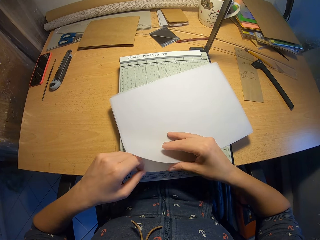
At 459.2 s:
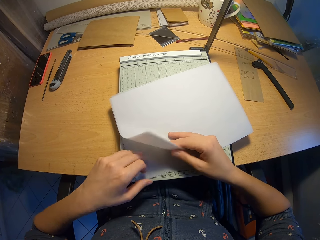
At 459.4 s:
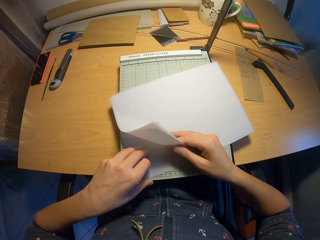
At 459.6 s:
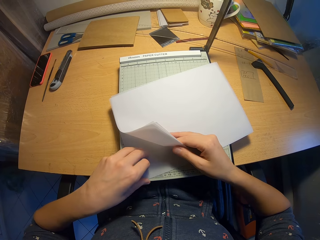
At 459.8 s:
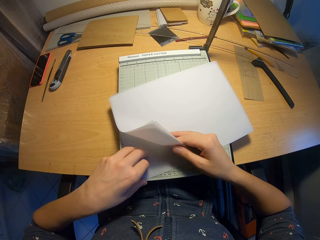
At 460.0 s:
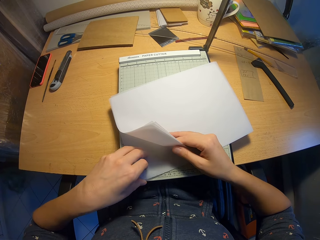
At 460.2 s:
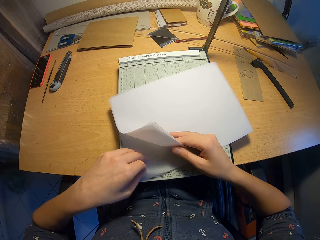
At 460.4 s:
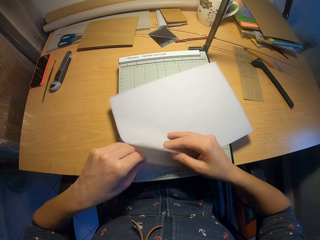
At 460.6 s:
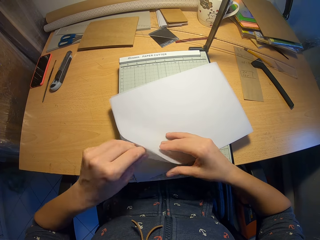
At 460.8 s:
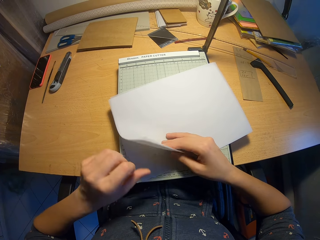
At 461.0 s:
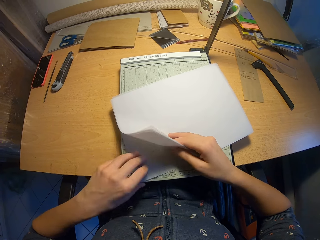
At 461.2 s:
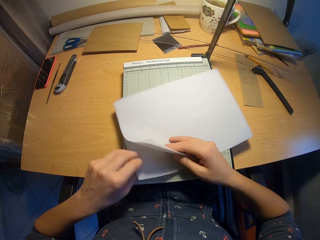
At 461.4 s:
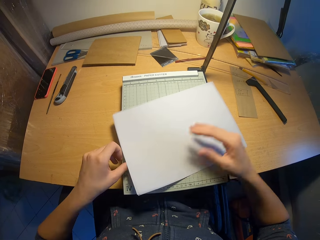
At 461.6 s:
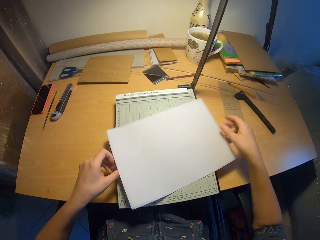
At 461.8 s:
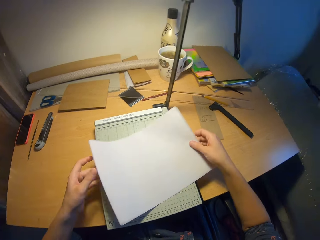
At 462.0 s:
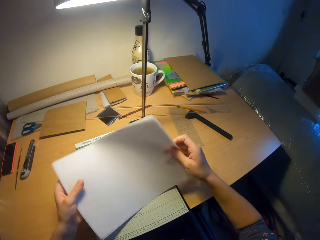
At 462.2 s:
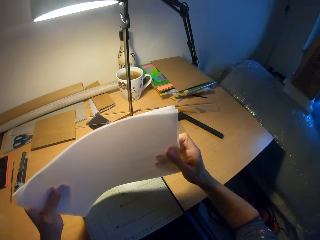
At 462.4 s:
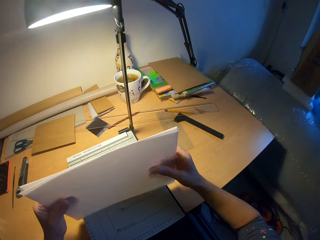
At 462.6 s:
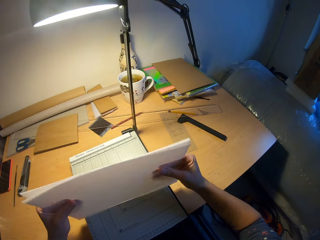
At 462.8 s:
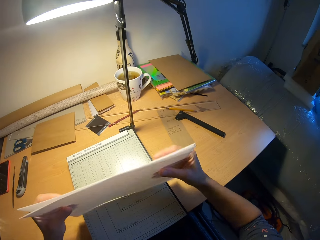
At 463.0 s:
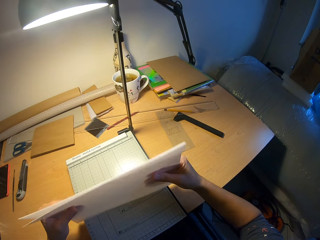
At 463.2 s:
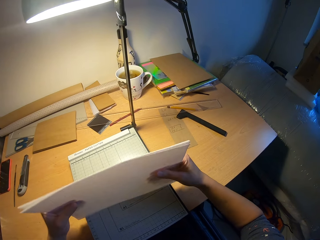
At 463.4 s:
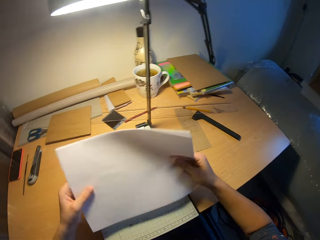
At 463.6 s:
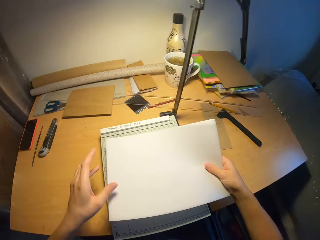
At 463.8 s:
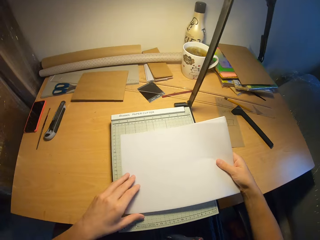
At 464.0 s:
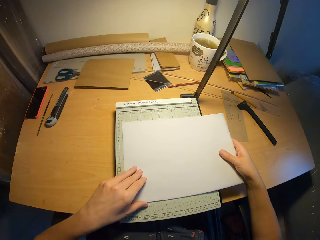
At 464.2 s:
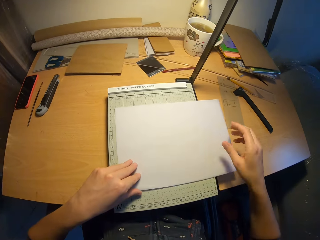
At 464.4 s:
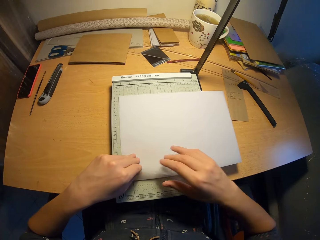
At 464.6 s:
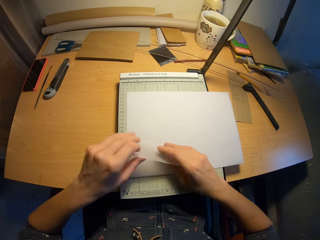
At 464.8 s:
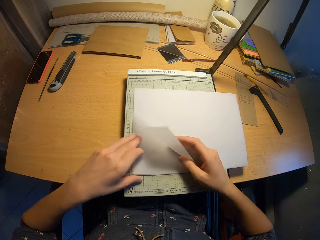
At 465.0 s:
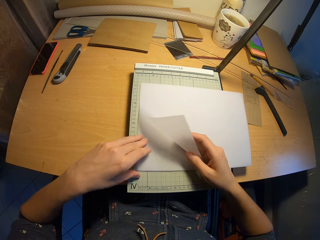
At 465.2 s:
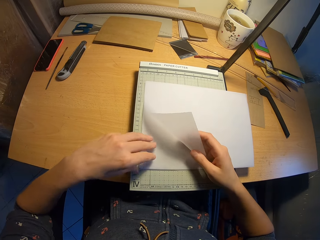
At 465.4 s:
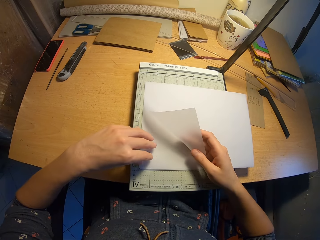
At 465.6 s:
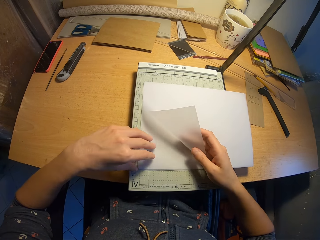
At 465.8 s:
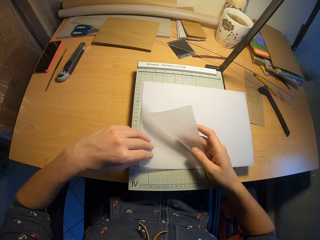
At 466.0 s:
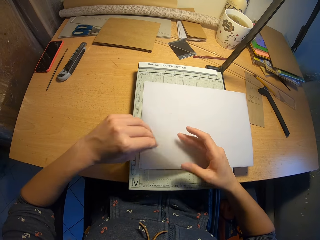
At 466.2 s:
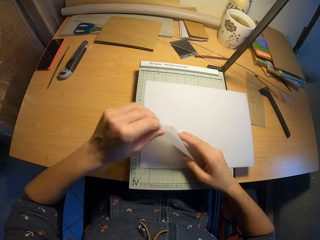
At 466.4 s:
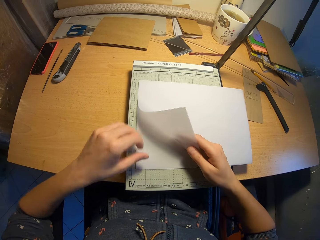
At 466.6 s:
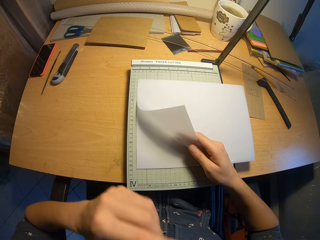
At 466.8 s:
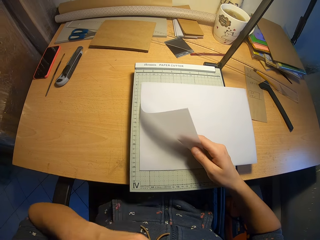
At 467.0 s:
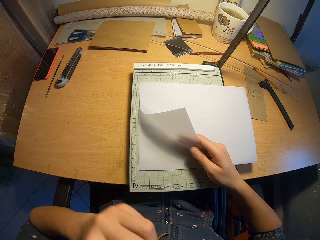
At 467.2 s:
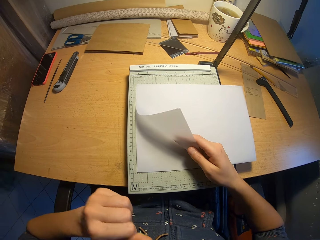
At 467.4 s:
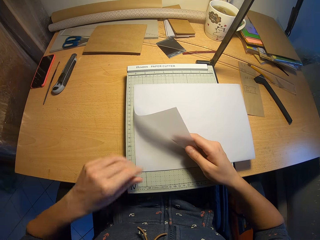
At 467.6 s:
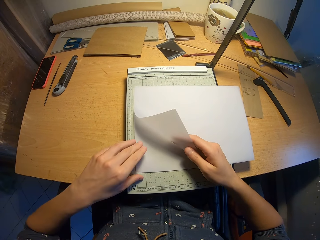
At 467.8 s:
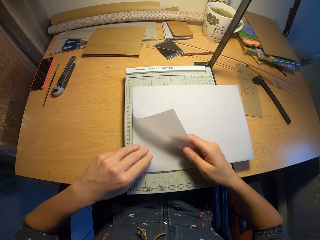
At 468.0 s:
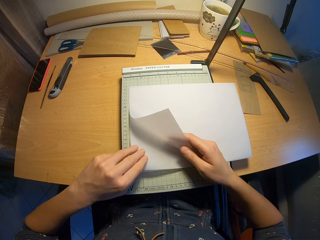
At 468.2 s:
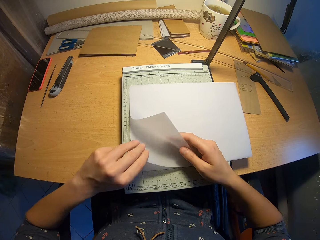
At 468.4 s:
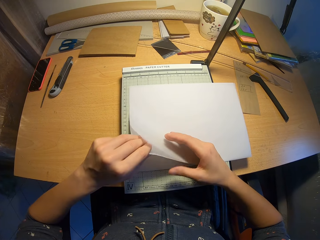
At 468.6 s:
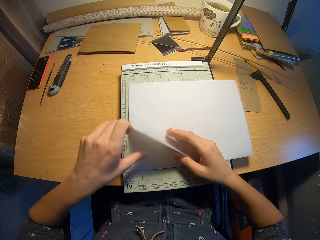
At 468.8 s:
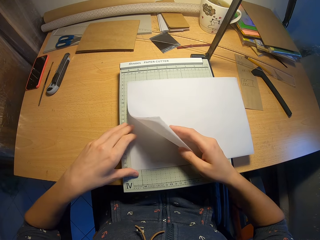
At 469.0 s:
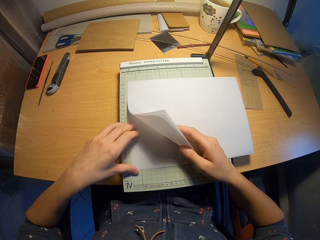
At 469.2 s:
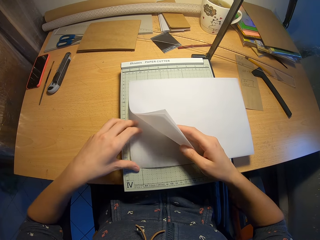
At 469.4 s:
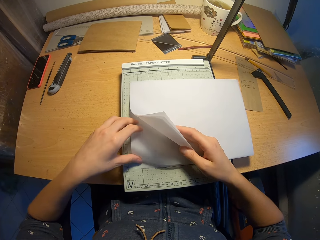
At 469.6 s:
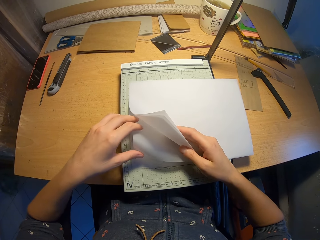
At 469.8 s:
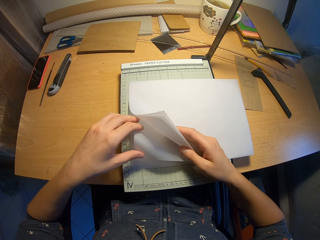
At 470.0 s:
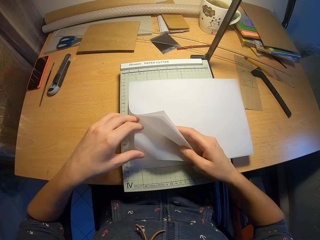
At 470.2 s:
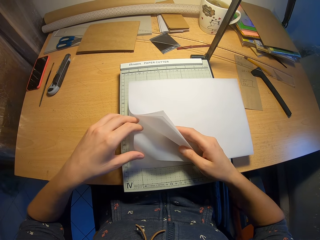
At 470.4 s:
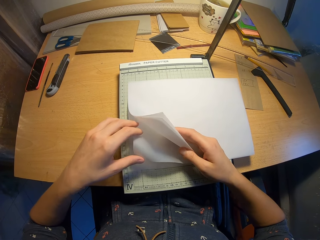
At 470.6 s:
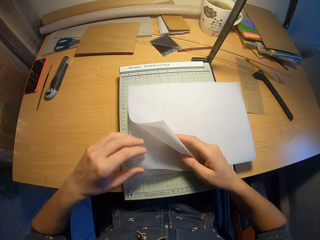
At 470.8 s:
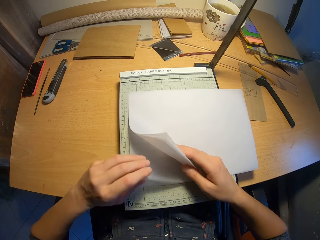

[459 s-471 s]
The camera wearer picks the papers. They arrange the papers. They fix the translucent paper together. They drop the paper on the paper cutter. They count the translucent papers.

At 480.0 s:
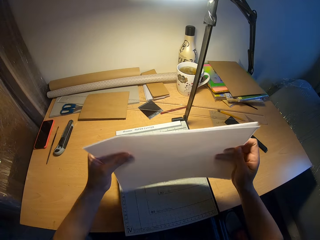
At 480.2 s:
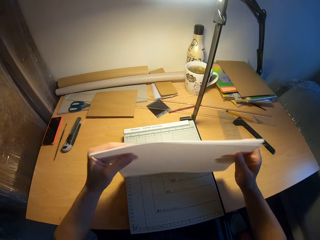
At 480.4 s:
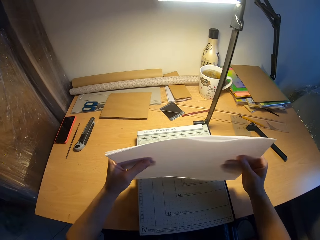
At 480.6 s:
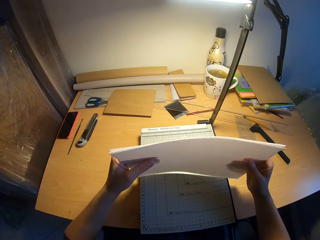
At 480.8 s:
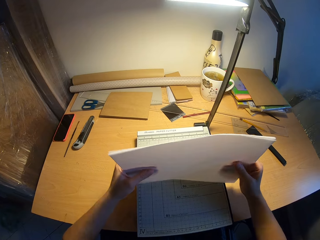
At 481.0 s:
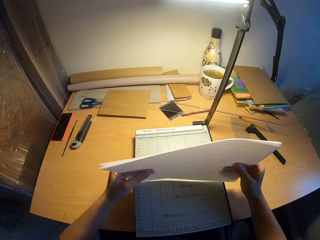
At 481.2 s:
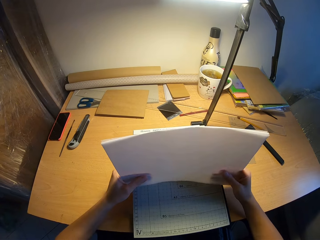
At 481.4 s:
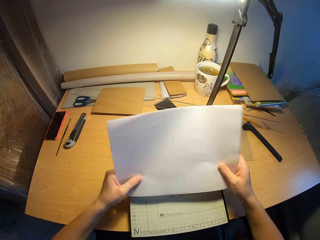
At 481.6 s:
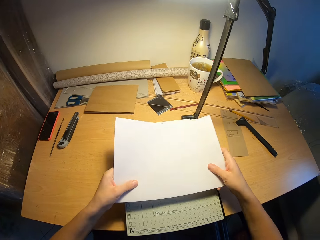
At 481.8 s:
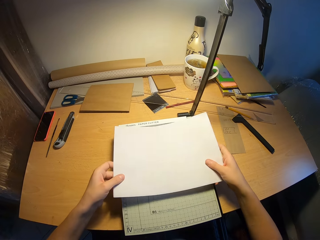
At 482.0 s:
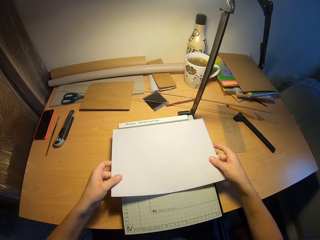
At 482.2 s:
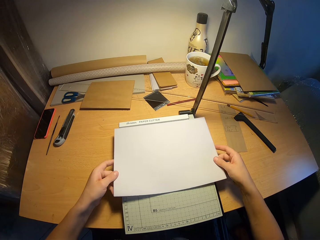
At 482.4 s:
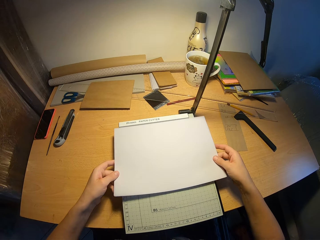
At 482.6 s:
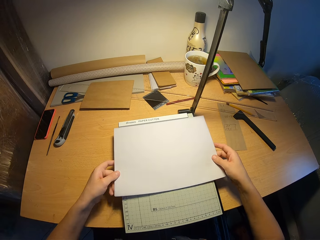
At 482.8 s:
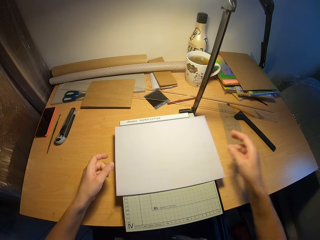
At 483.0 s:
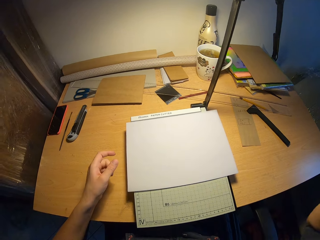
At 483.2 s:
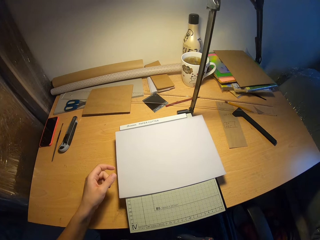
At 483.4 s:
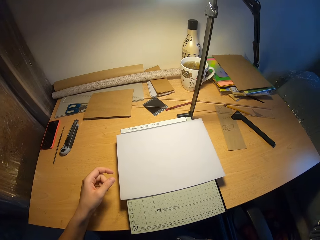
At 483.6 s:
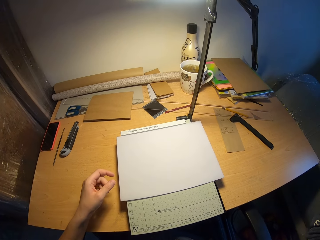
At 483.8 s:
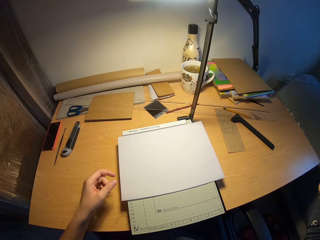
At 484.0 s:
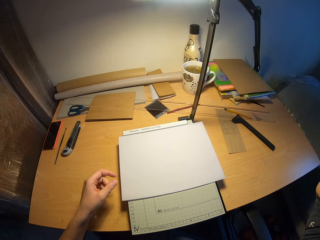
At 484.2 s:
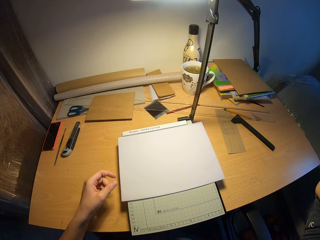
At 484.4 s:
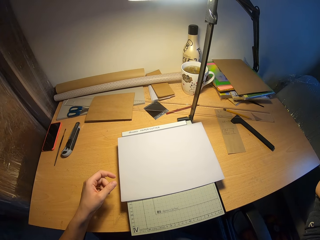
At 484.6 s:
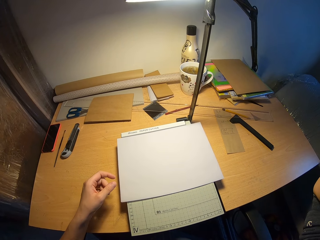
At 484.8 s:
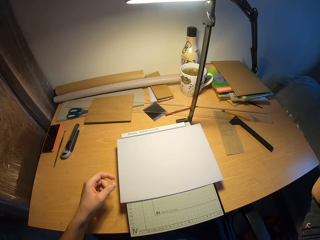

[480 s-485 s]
The camera wearer picks up the papers. They arrange the papers. They fix the translucent paper together. They place the translucent papers on the paper cutter. They touch something.
